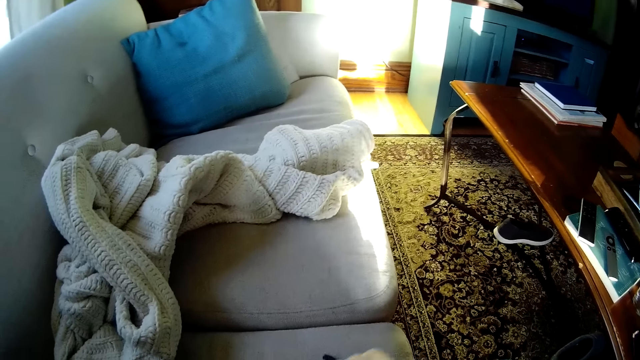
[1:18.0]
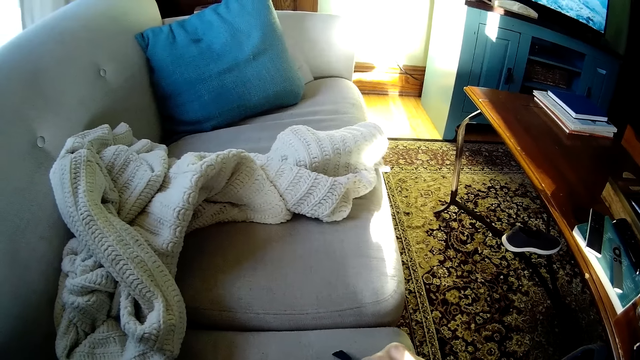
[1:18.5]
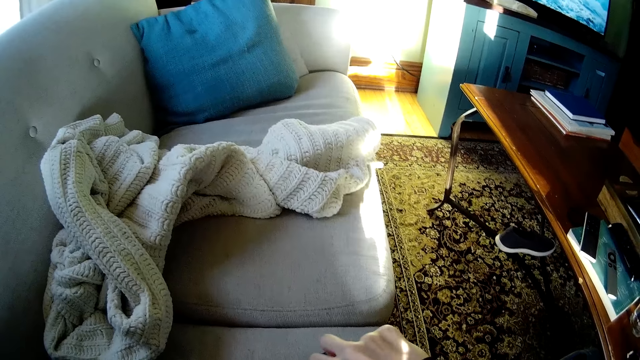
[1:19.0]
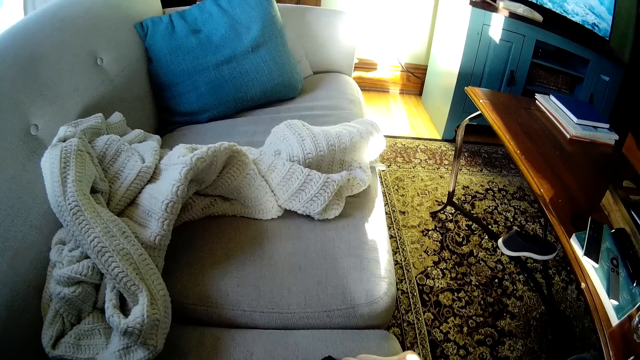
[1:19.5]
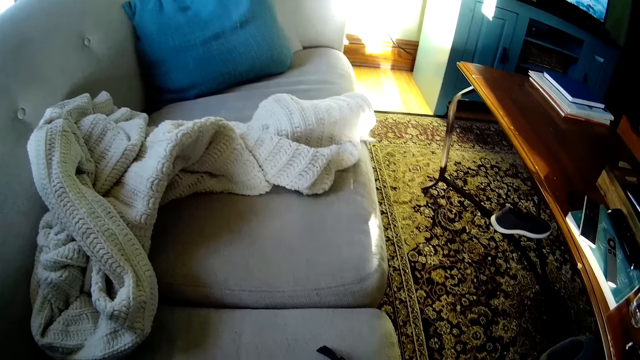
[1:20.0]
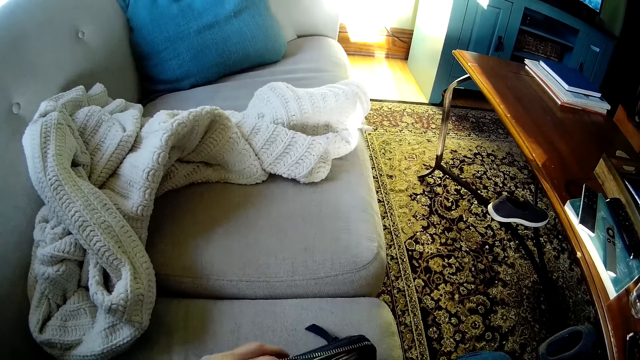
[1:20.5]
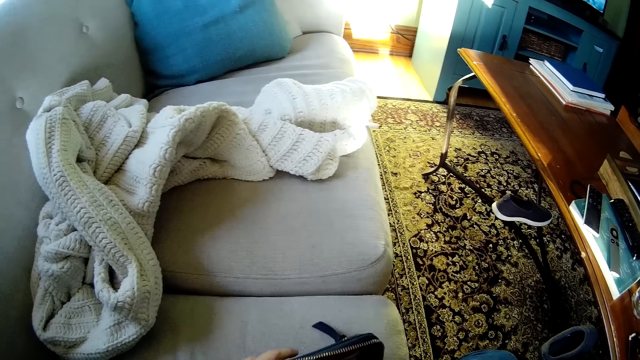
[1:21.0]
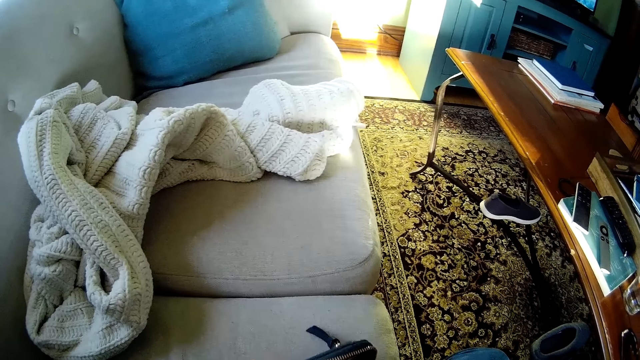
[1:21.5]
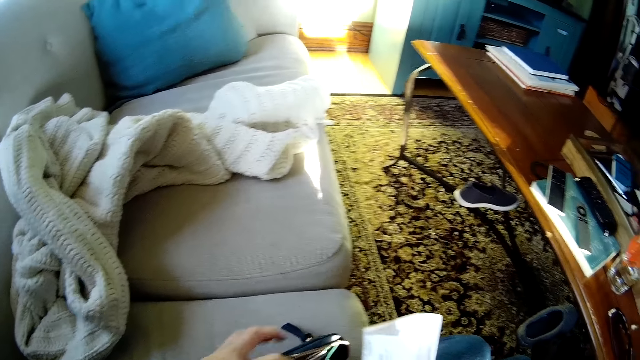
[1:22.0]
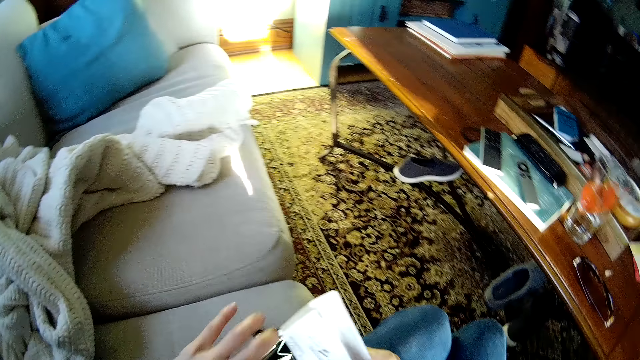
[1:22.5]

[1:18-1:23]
The camera wearer opens the purse. They look inside the purse. They remove a piece of paper from the purse.

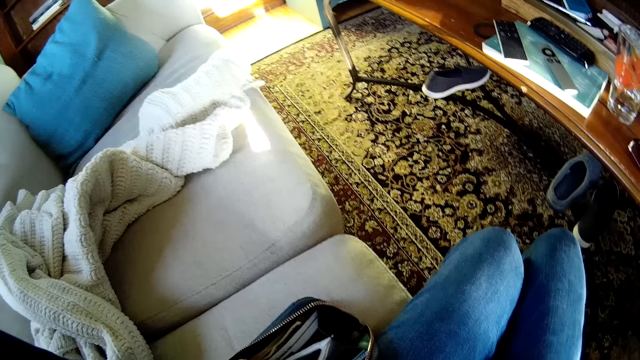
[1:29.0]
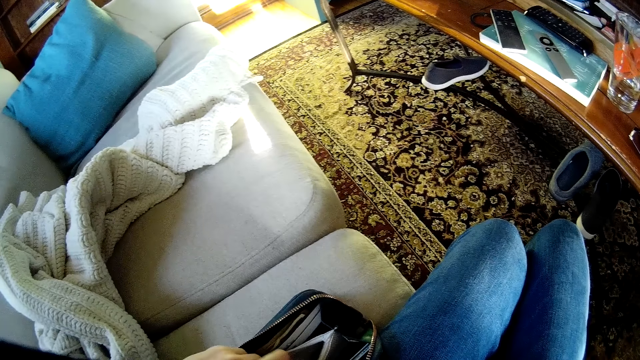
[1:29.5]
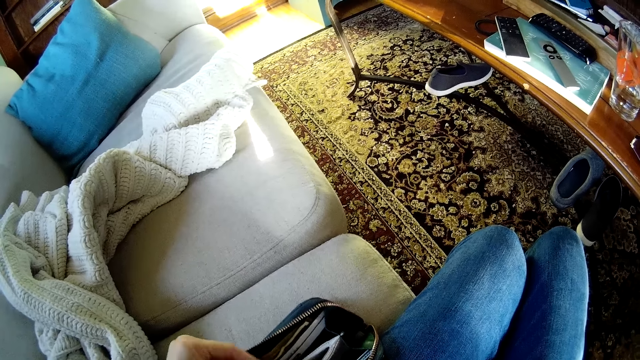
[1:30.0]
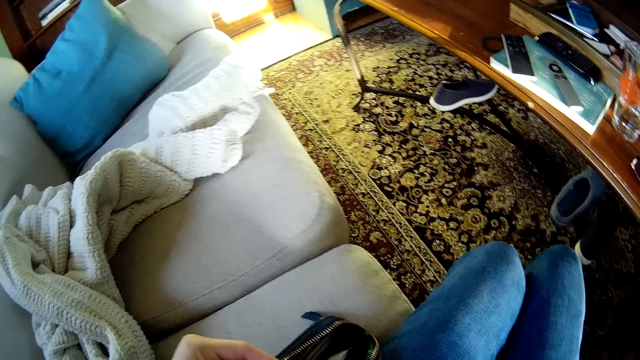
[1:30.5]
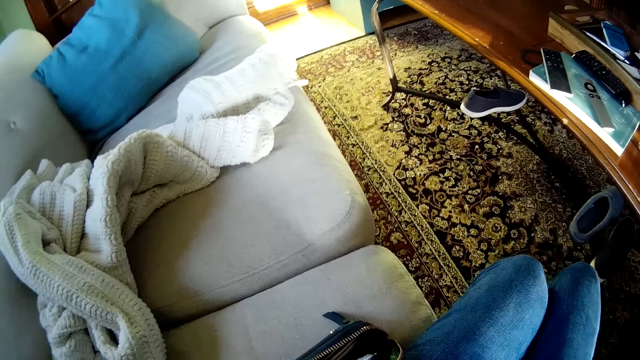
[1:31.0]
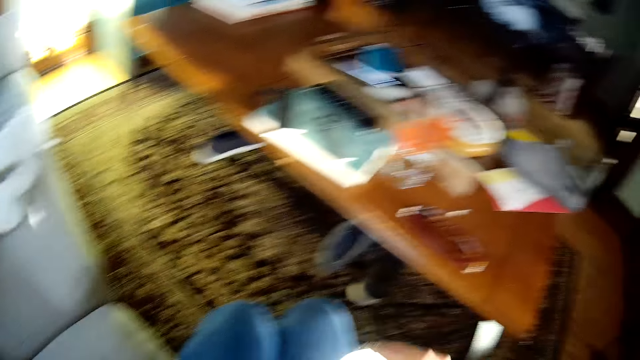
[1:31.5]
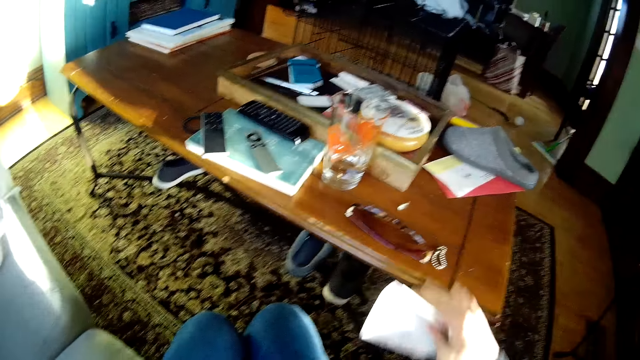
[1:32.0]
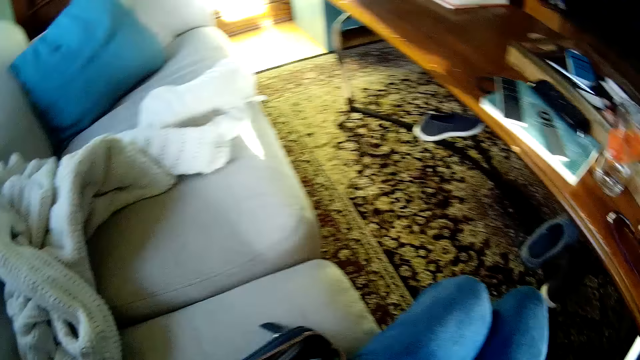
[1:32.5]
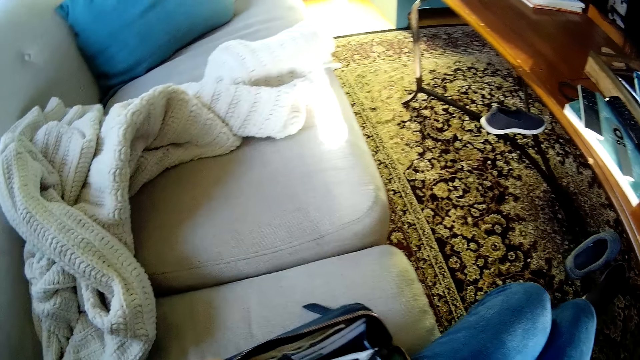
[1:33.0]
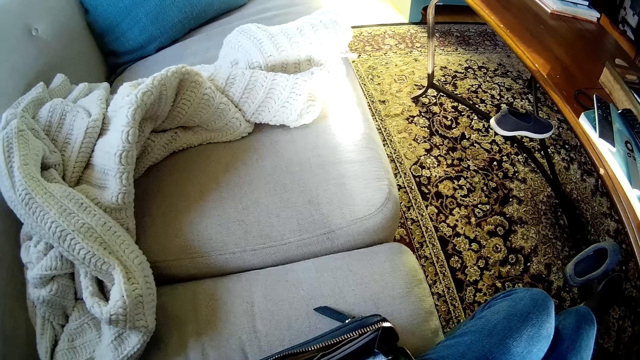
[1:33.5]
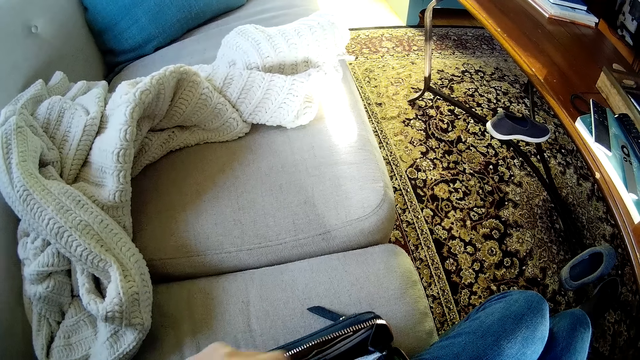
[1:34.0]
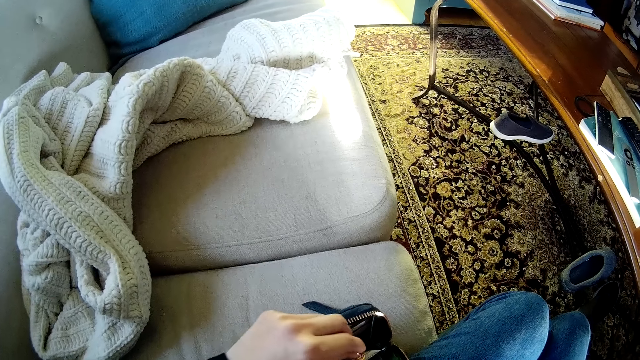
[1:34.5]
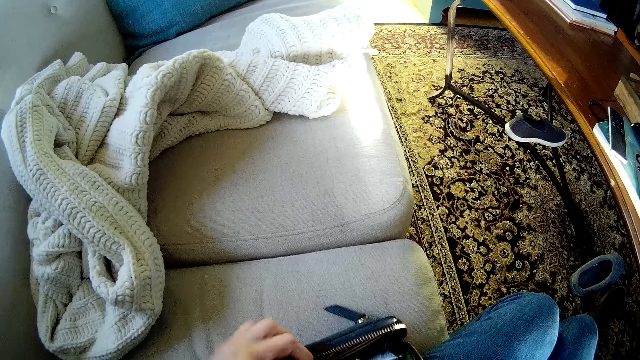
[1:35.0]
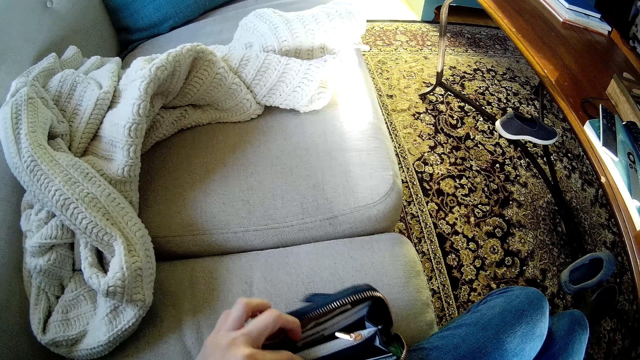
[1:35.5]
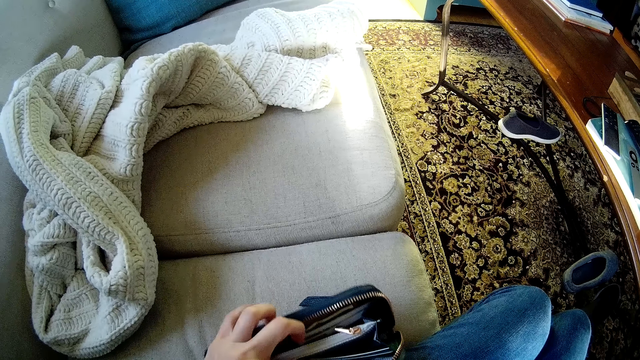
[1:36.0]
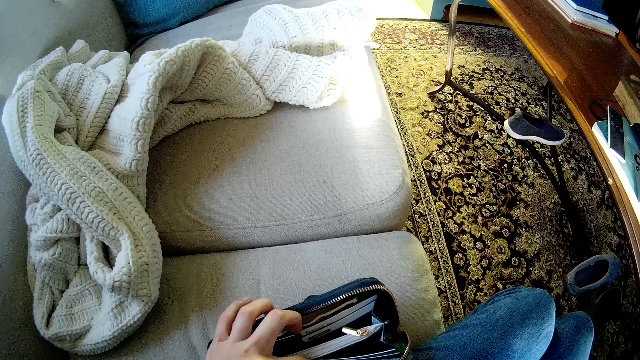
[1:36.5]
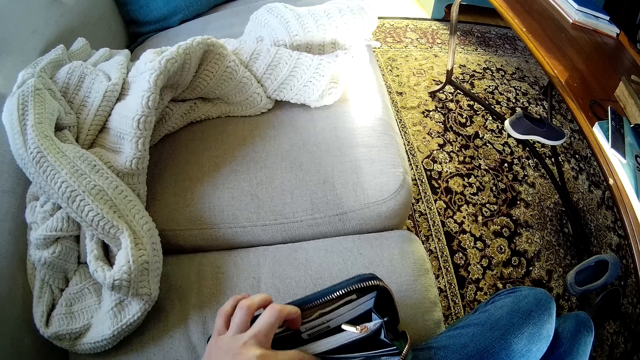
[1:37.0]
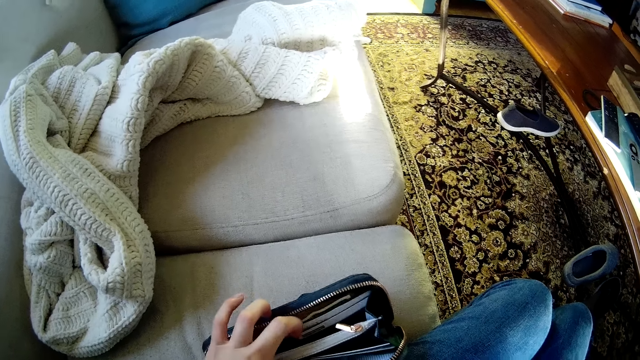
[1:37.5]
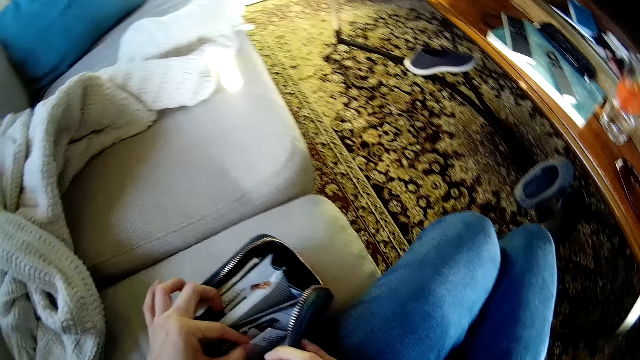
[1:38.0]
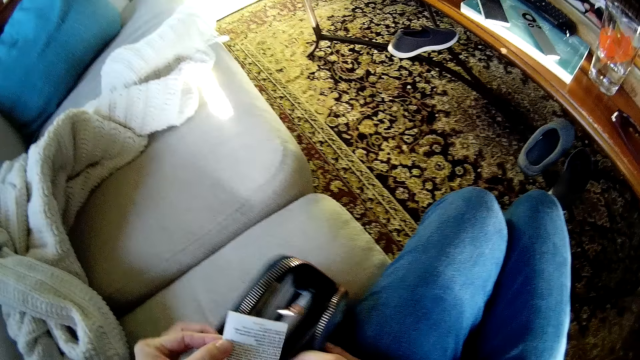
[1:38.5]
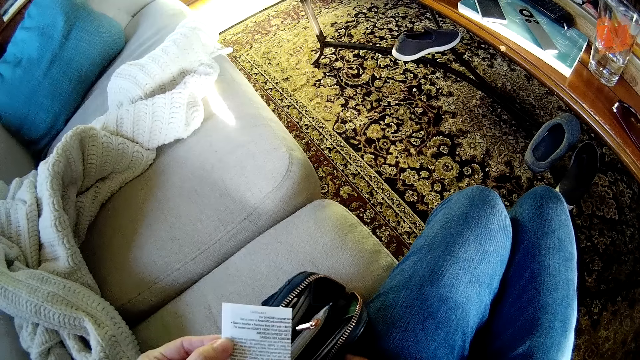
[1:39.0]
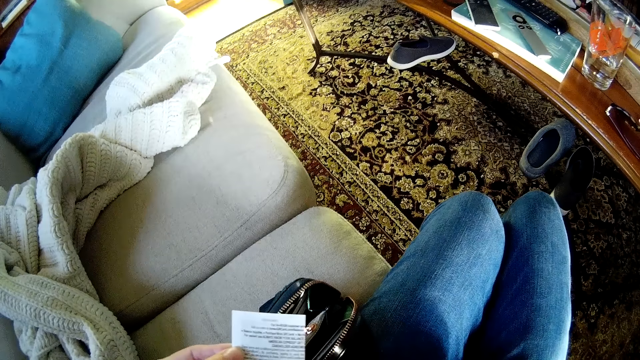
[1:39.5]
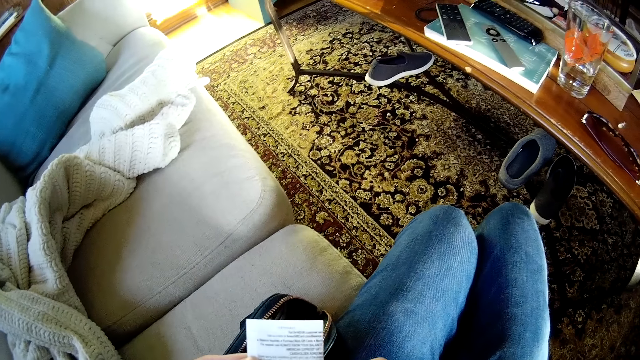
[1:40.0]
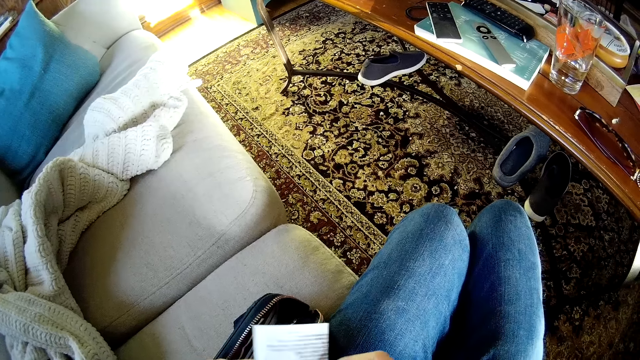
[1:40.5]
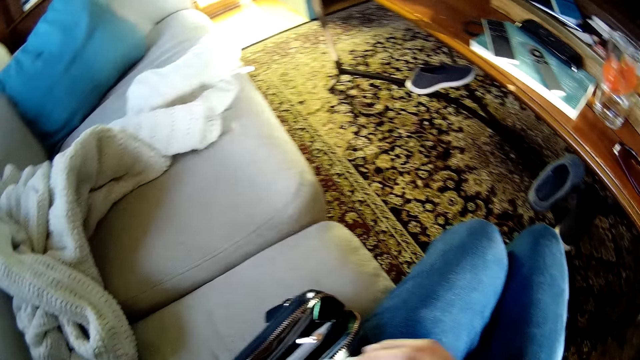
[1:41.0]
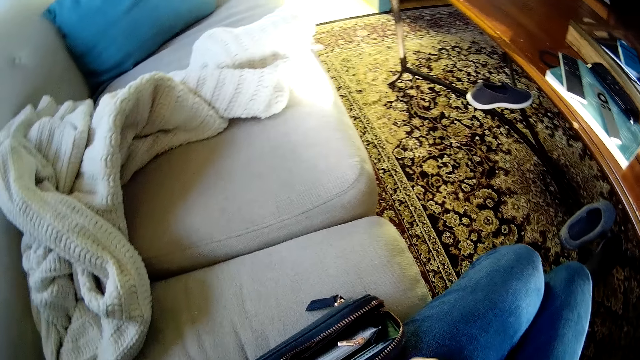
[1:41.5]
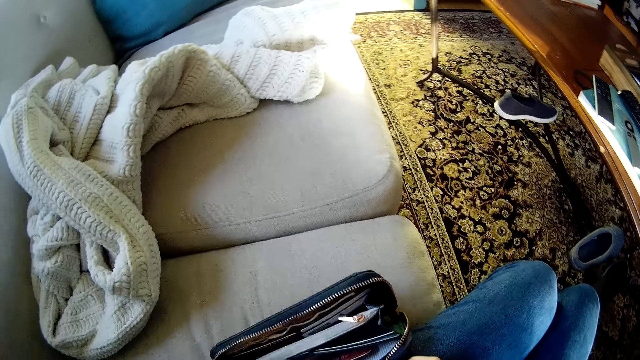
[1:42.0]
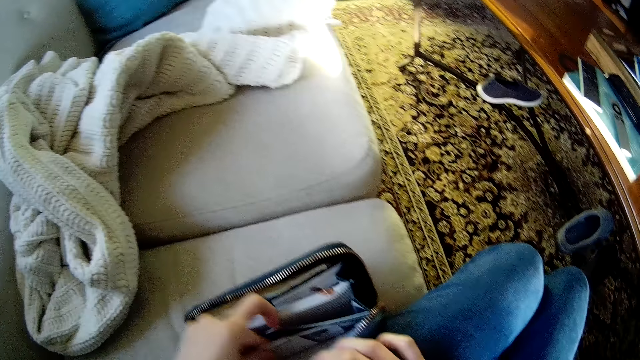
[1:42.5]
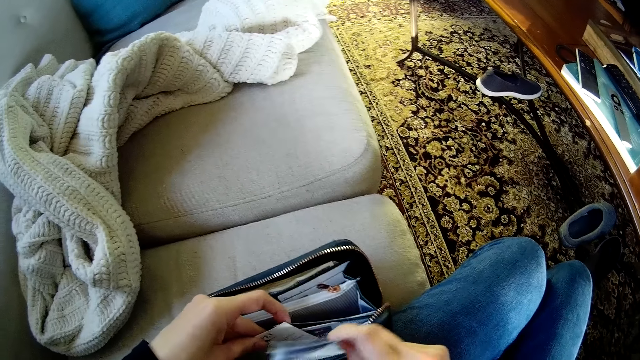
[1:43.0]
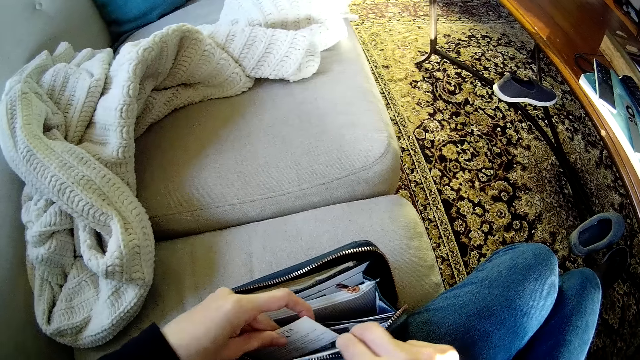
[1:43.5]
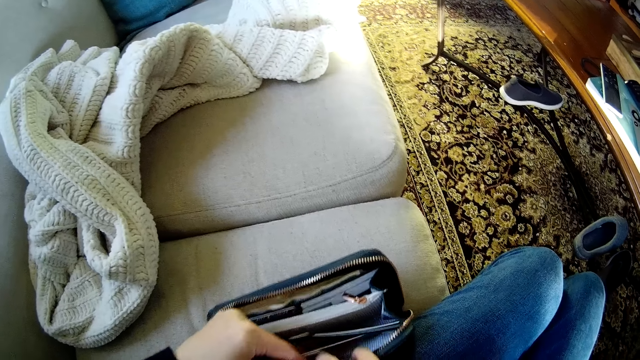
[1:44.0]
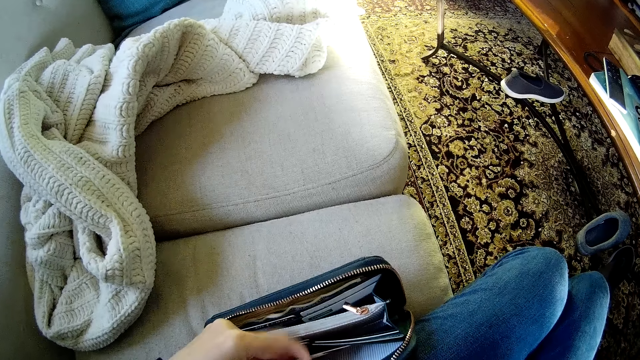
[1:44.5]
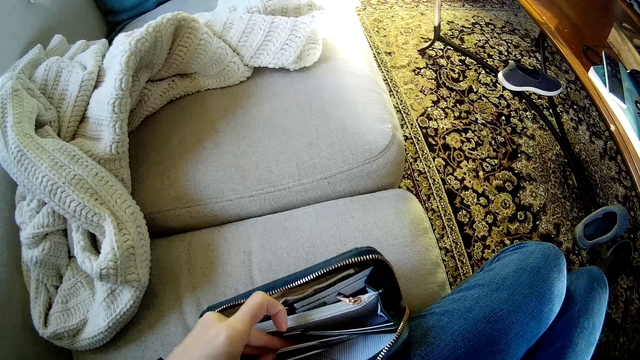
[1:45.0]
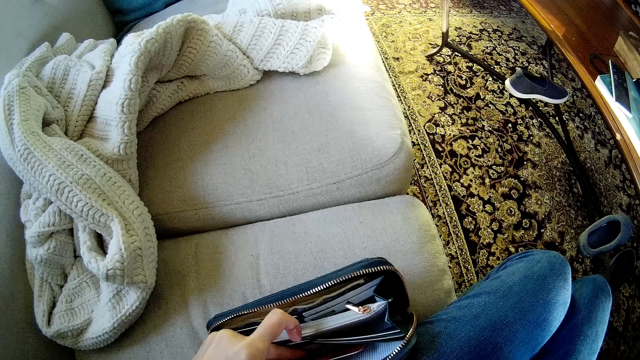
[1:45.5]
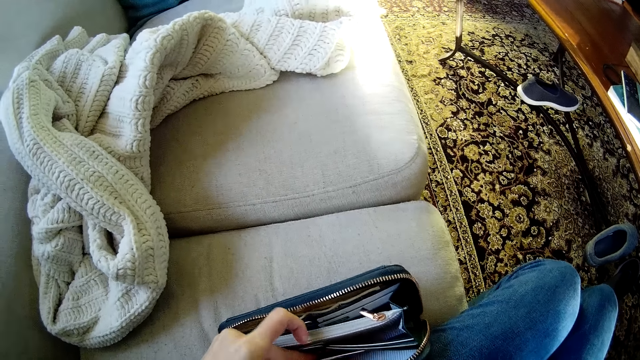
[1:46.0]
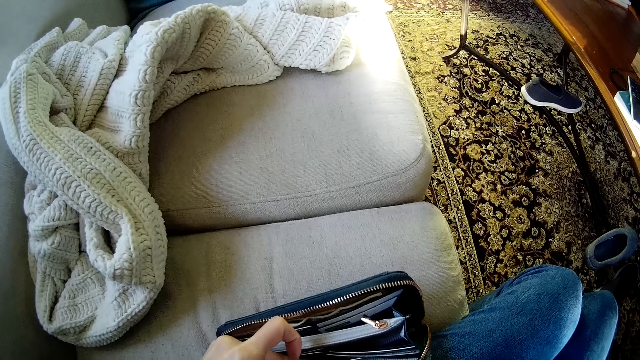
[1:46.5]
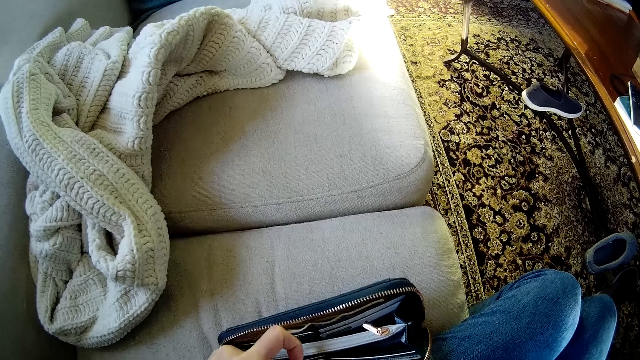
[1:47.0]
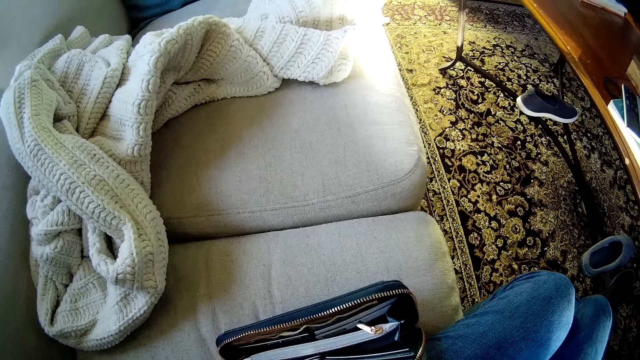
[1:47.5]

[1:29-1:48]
The camera wearer picks a bracelet from the purse. She drops a chain on a center table with her right hand. She searches the purse on a couch with her left hand. She removes a paper from the purse on the couch with her left hand. She stares at the paper. She searches the purse on the couch with her left hand. She removes a piece of paper from the purse. She looks inside the purse.
